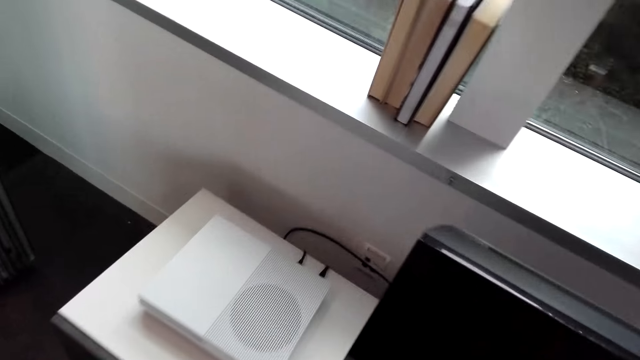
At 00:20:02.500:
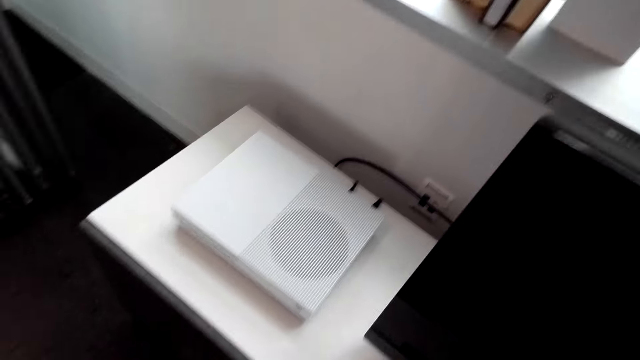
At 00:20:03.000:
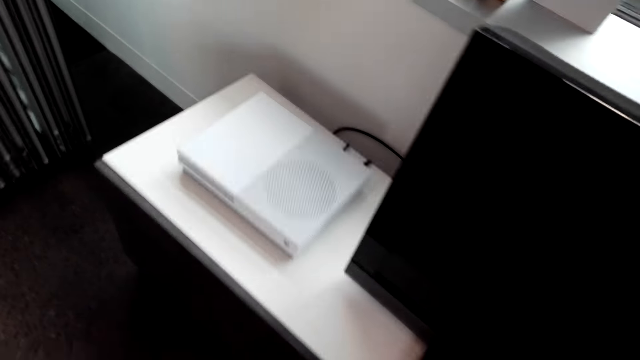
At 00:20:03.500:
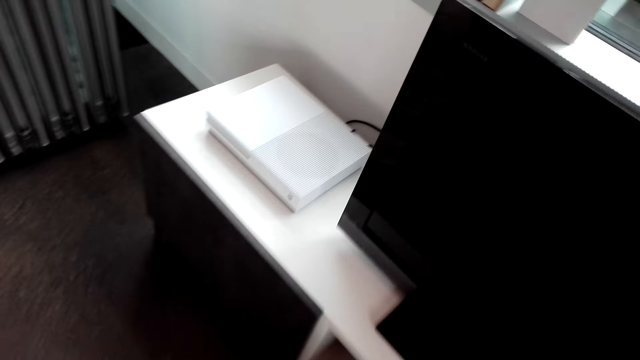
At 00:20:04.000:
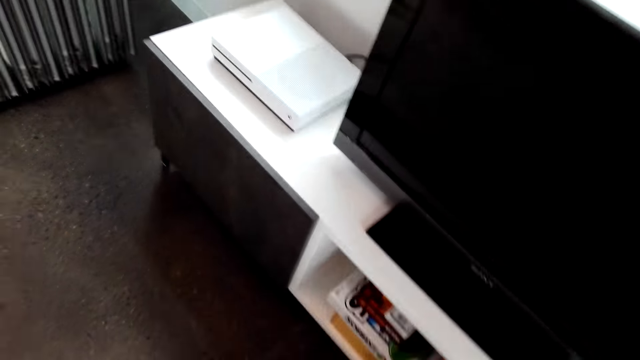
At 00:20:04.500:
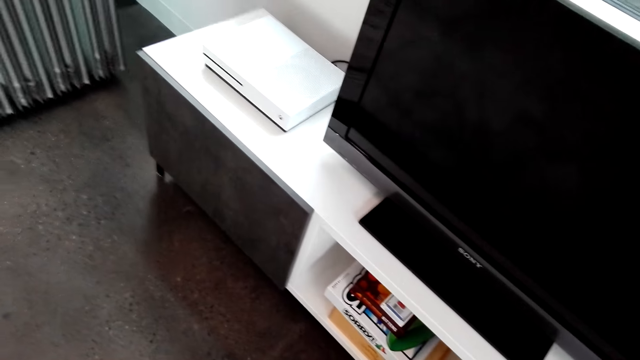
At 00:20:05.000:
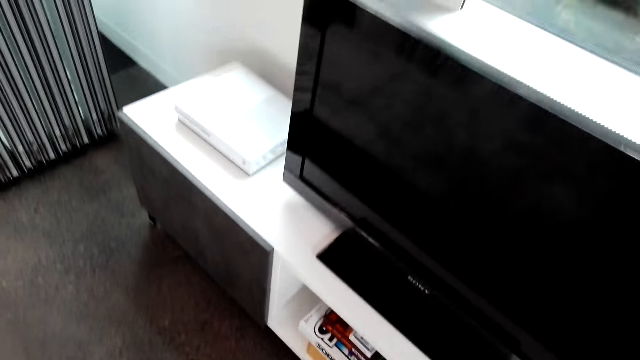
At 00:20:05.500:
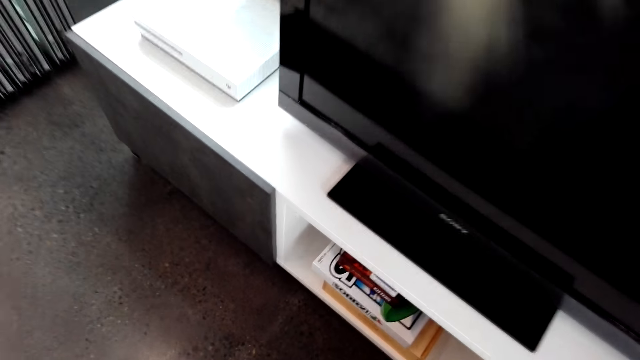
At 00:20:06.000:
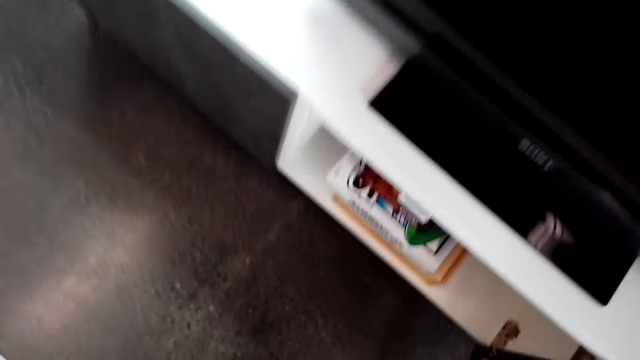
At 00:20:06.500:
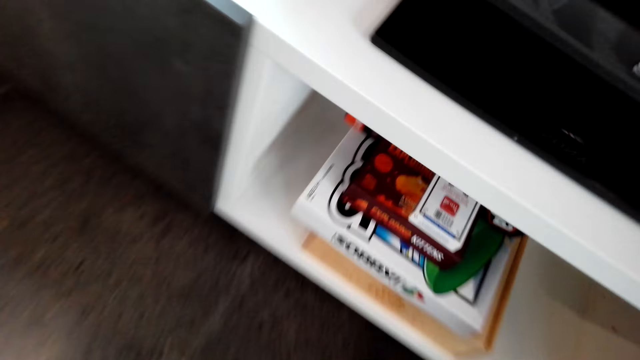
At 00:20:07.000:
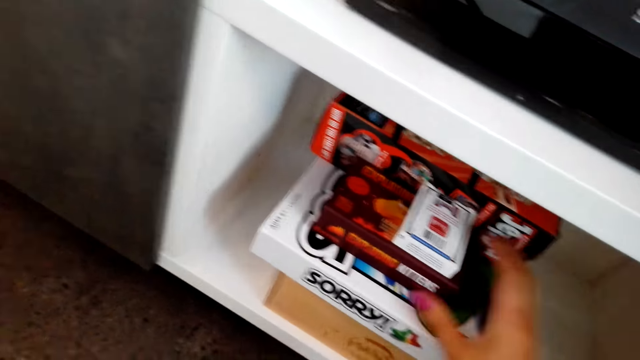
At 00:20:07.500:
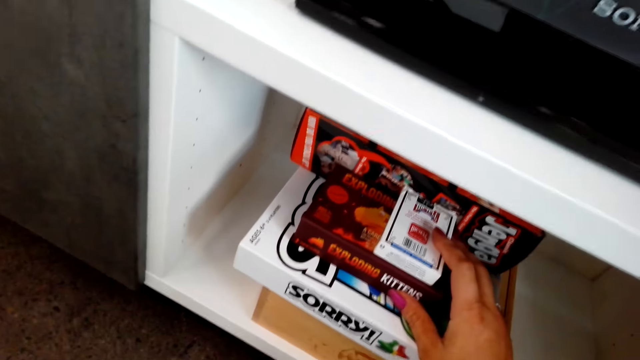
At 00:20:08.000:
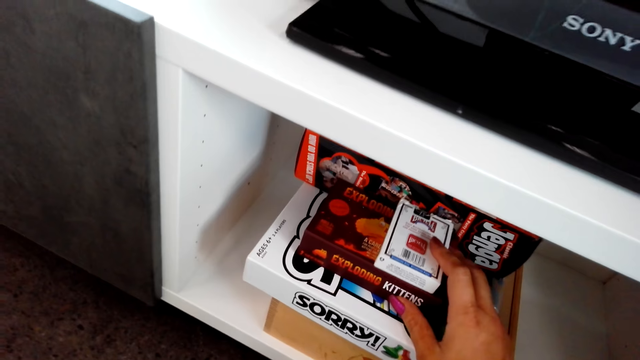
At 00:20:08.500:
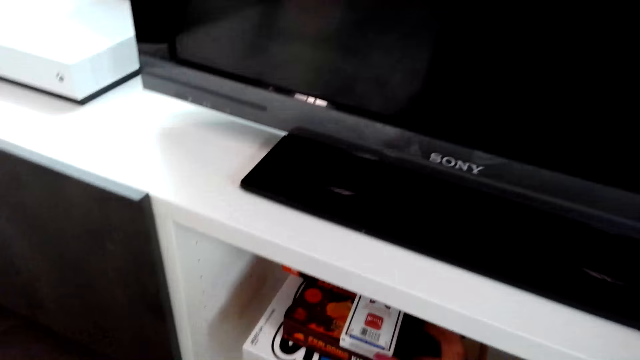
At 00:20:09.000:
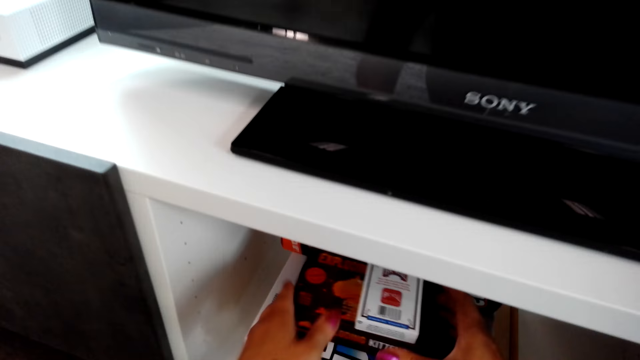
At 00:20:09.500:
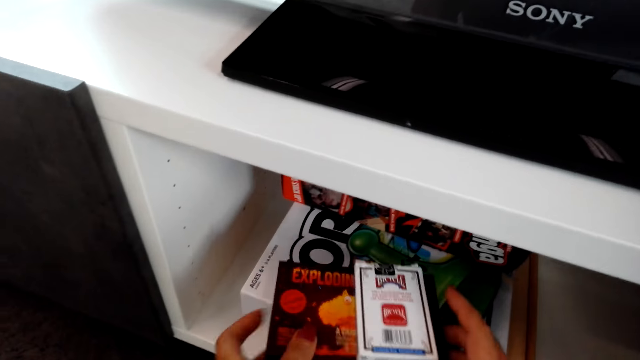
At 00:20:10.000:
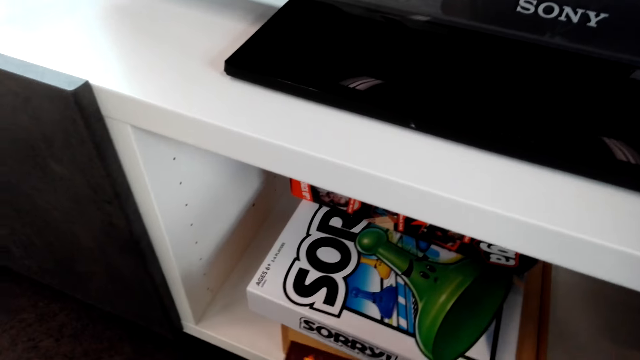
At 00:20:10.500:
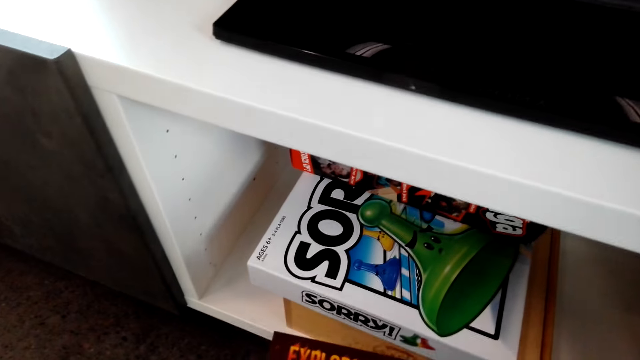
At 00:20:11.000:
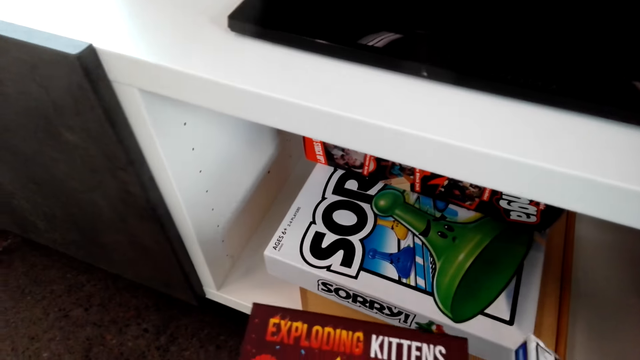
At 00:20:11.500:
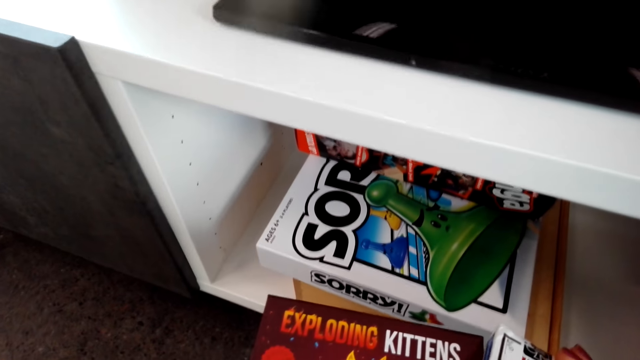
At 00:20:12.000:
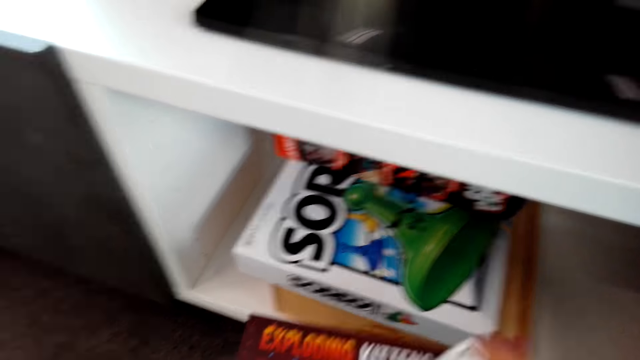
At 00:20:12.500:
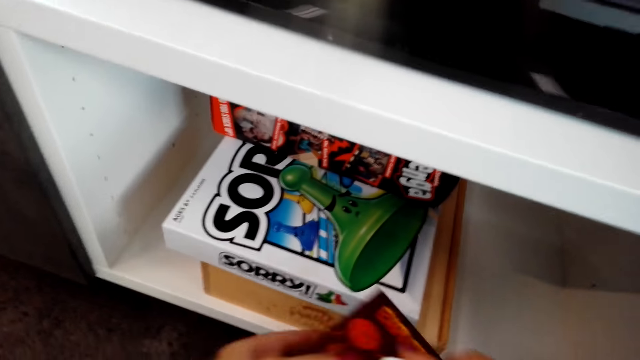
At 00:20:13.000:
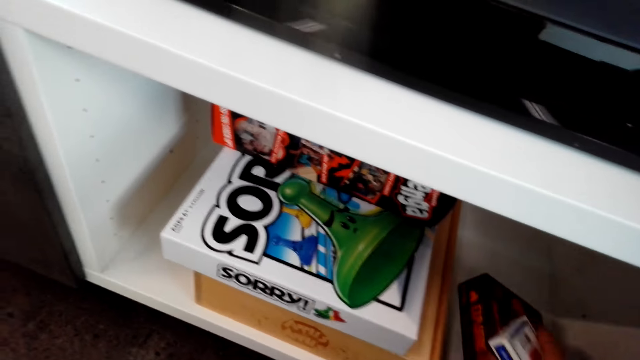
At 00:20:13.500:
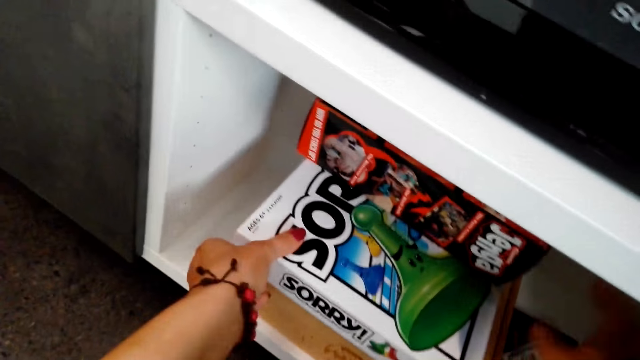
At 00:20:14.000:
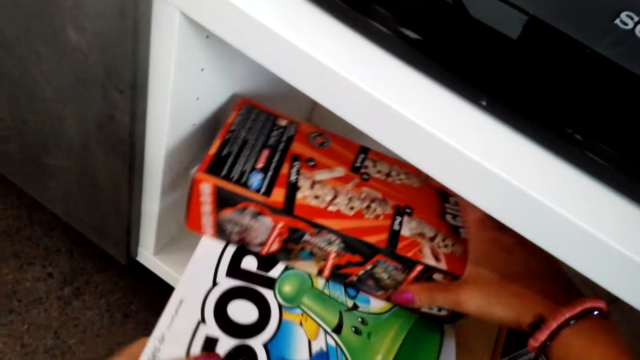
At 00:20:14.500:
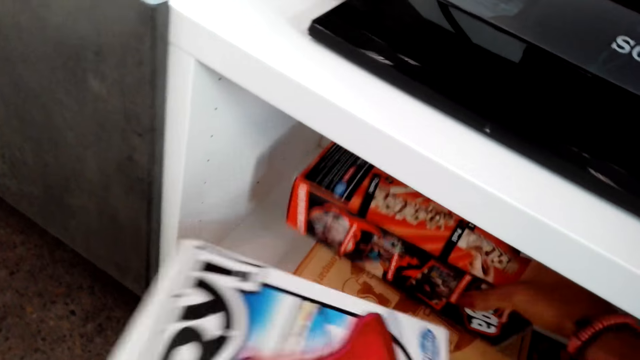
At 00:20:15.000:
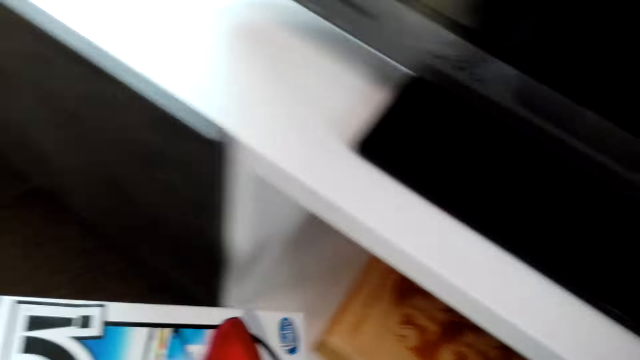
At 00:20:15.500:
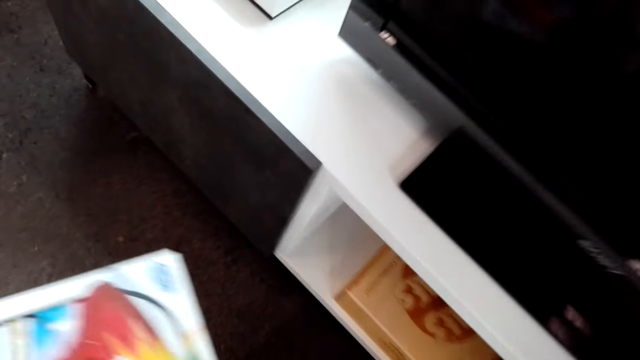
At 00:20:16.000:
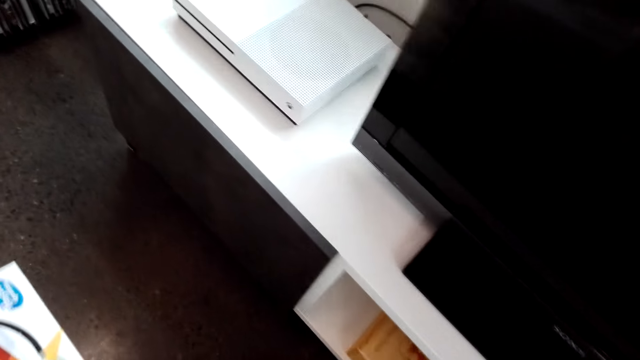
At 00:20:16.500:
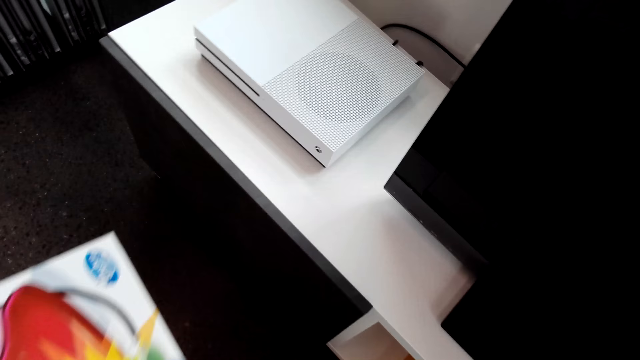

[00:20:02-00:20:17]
The camera wearer picks up the Exploding Kittens box from the shelf. They put down the Exploding Kittens box and pick up a Sorry game box.

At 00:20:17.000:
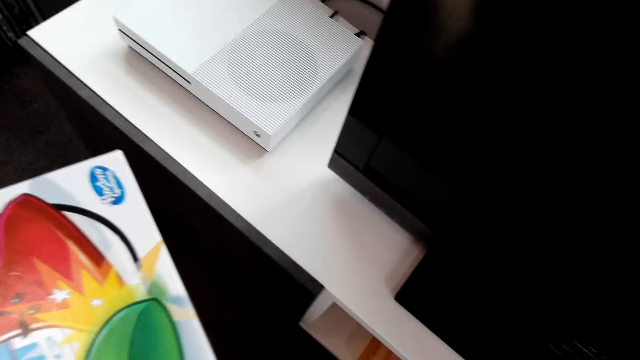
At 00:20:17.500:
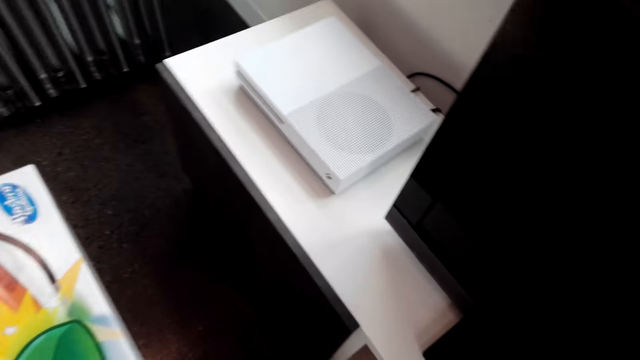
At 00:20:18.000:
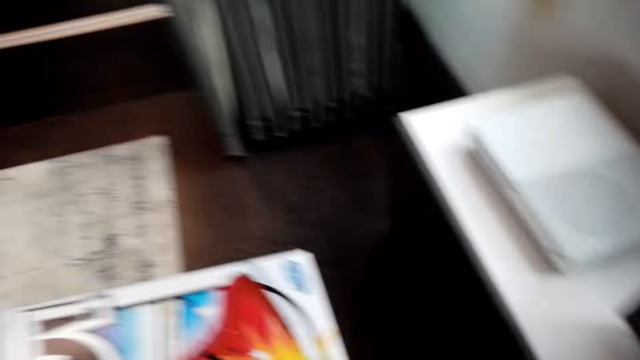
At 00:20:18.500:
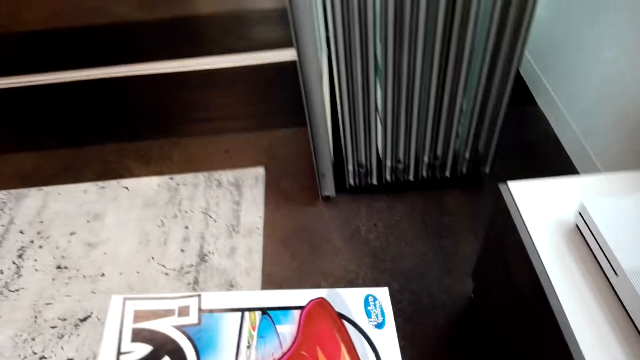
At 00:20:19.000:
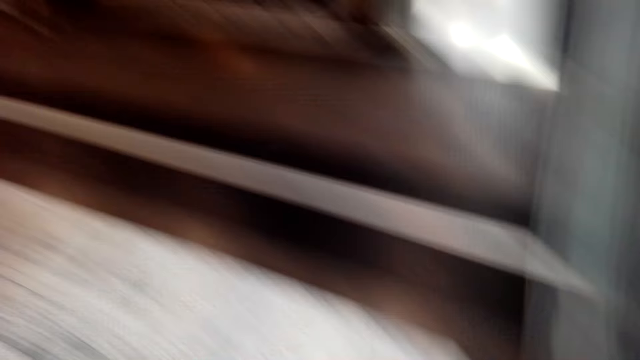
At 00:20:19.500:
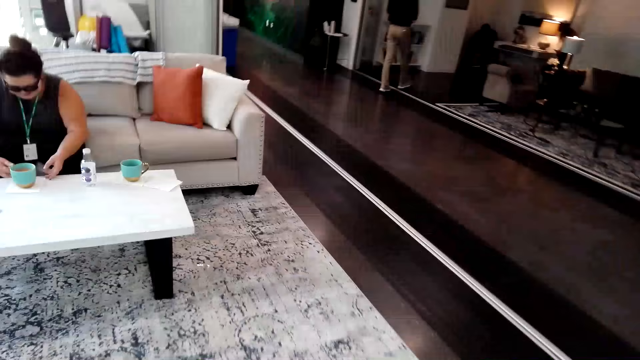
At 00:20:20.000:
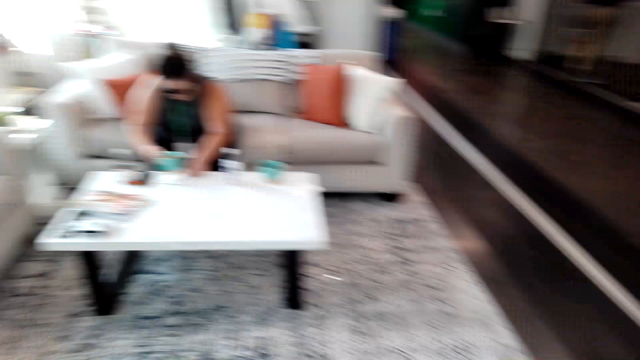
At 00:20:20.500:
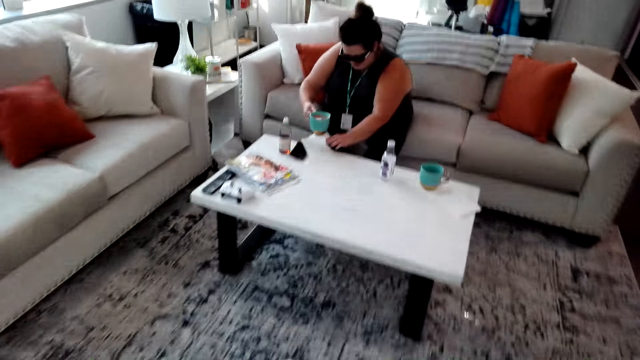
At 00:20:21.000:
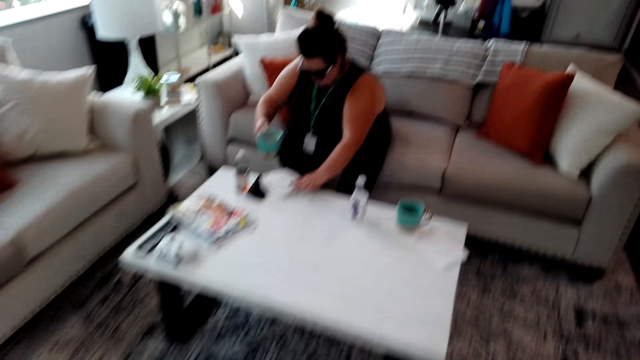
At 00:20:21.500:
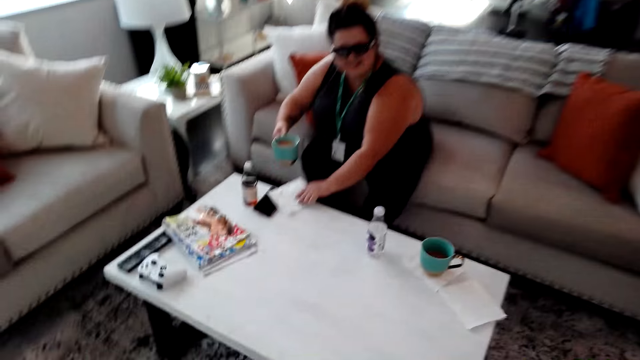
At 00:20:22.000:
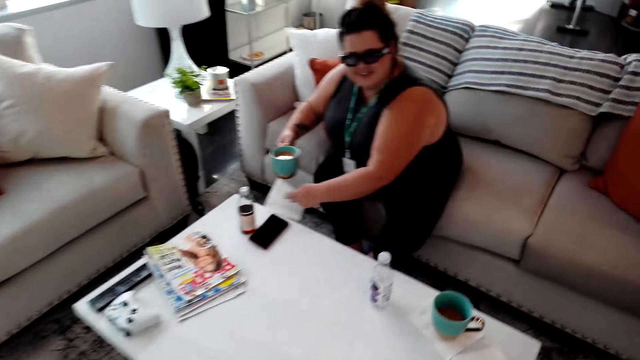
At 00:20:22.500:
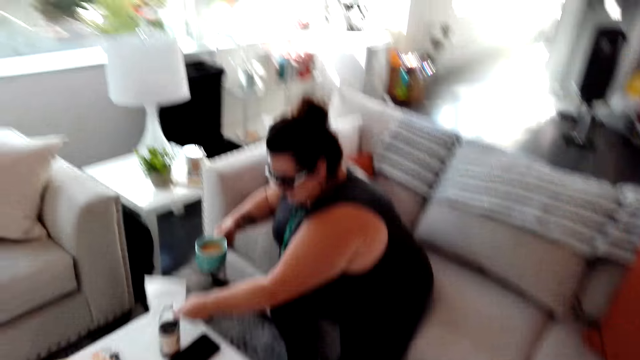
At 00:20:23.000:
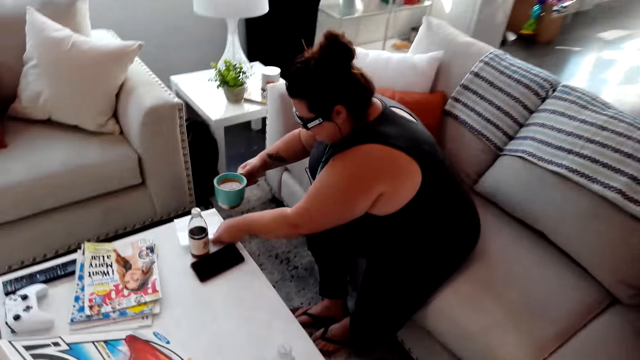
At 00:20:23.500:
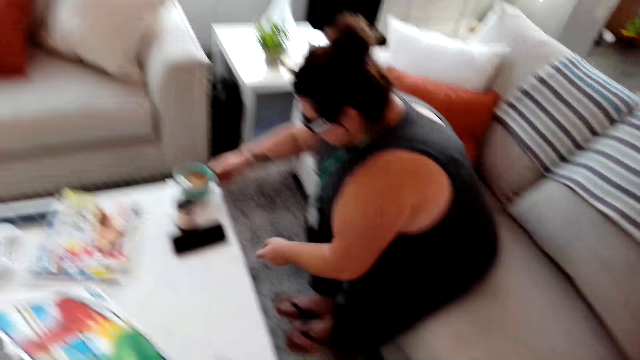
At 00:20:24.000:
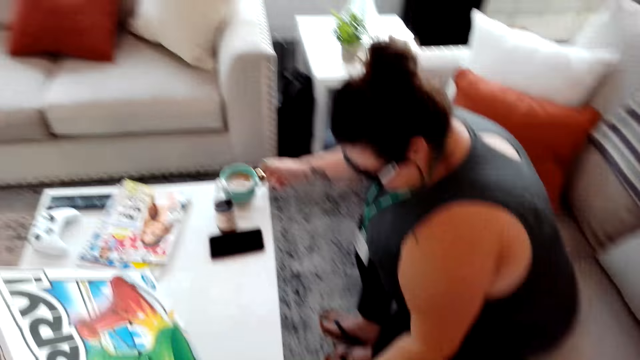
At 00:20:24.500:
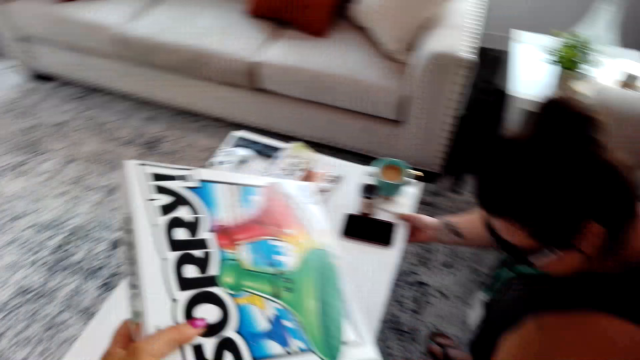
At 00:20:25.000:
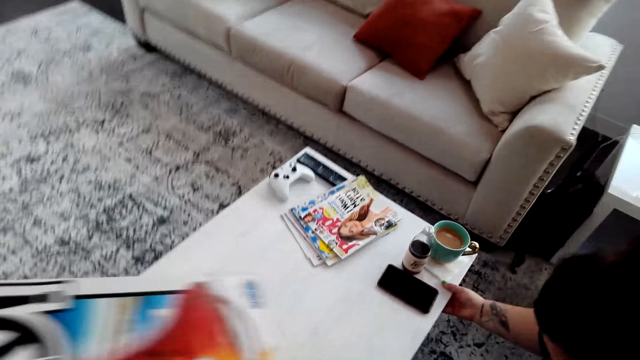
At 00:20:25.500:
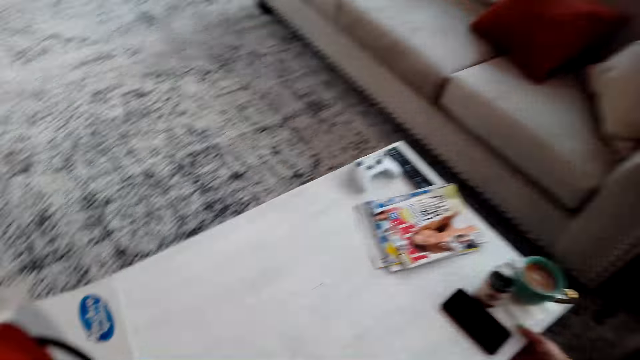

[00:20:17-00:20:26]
A person puts a mug on the table.
